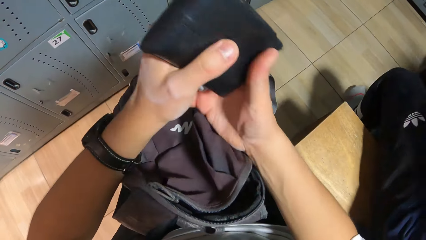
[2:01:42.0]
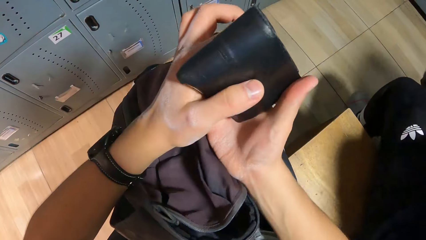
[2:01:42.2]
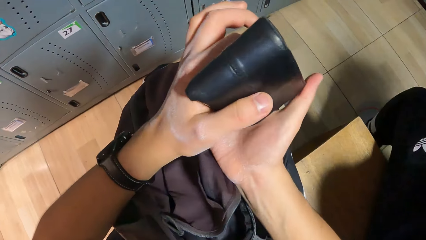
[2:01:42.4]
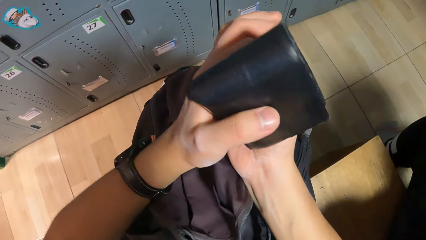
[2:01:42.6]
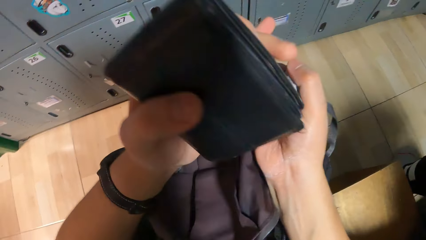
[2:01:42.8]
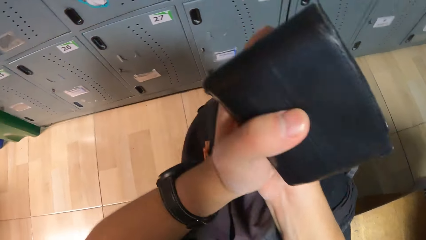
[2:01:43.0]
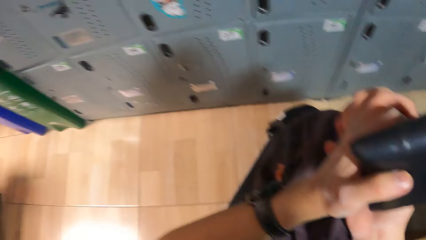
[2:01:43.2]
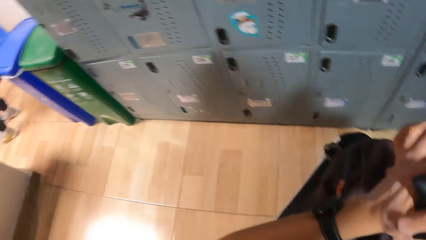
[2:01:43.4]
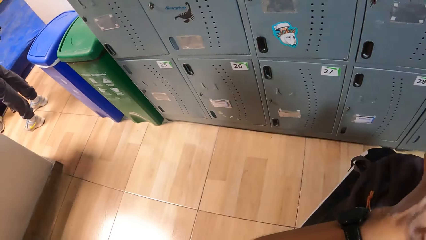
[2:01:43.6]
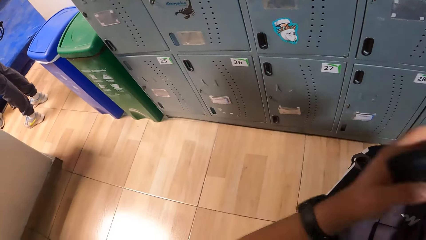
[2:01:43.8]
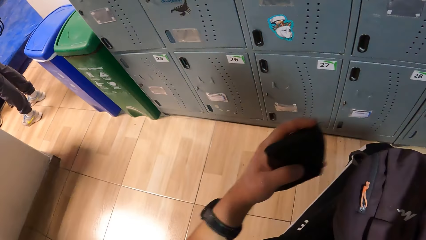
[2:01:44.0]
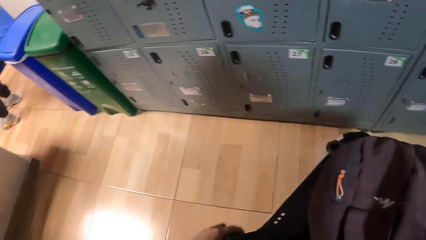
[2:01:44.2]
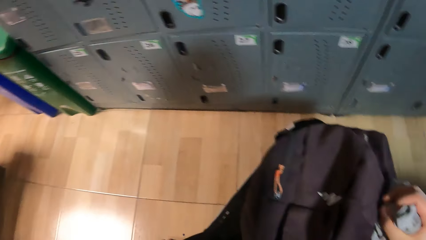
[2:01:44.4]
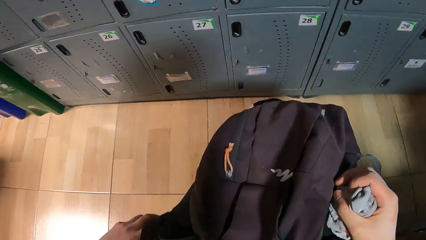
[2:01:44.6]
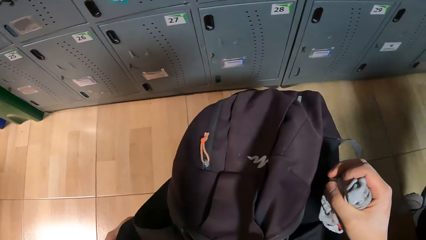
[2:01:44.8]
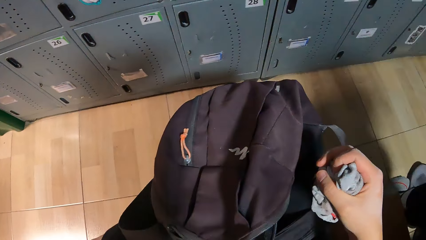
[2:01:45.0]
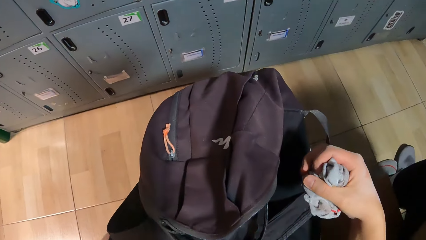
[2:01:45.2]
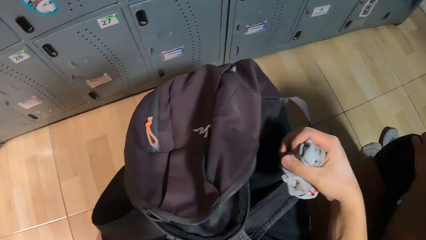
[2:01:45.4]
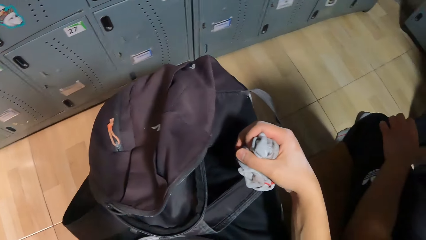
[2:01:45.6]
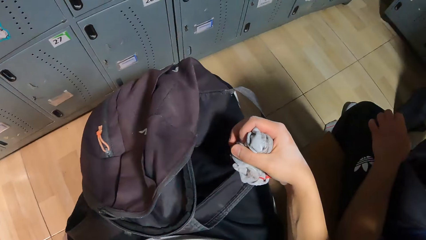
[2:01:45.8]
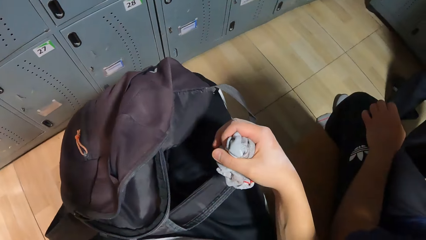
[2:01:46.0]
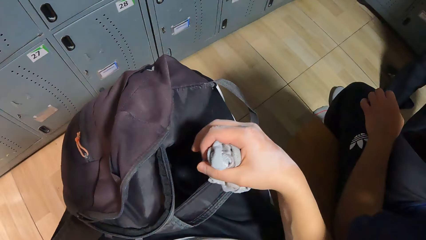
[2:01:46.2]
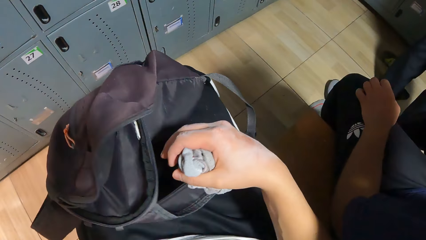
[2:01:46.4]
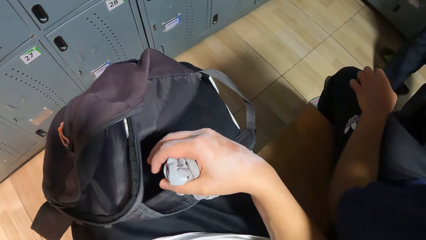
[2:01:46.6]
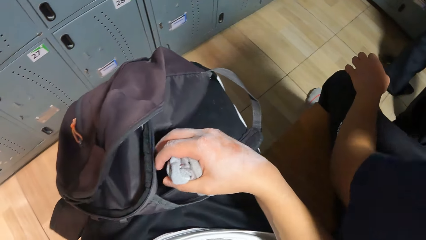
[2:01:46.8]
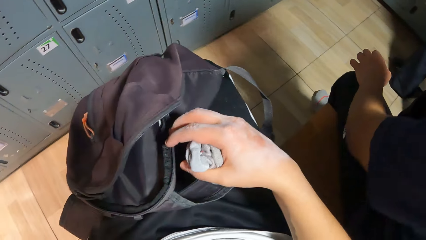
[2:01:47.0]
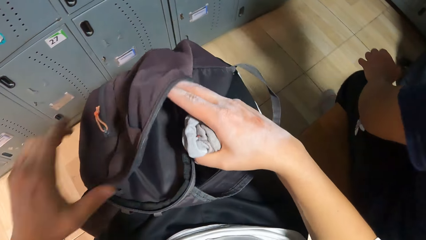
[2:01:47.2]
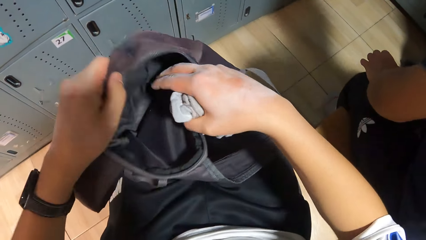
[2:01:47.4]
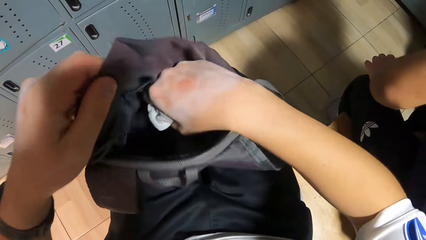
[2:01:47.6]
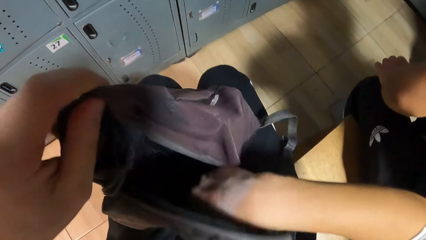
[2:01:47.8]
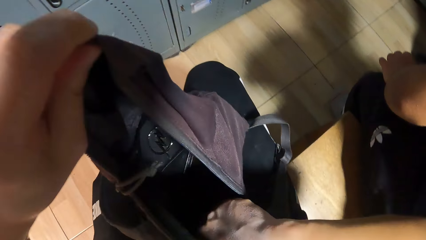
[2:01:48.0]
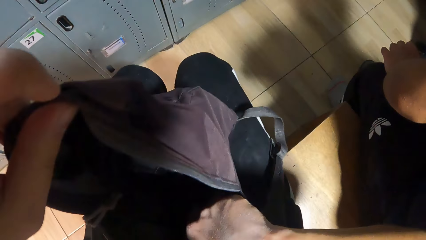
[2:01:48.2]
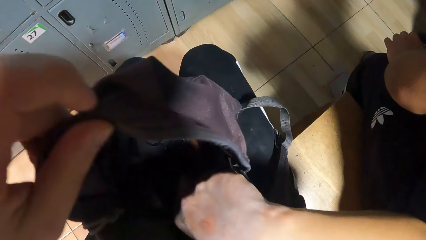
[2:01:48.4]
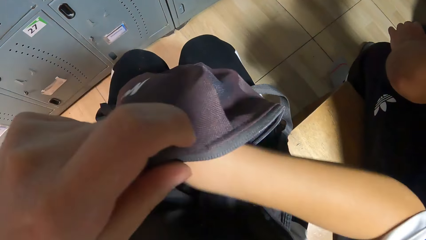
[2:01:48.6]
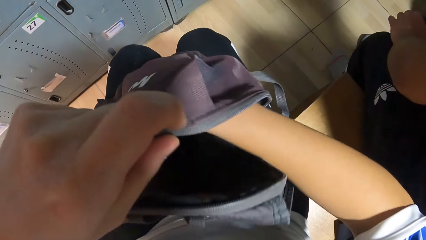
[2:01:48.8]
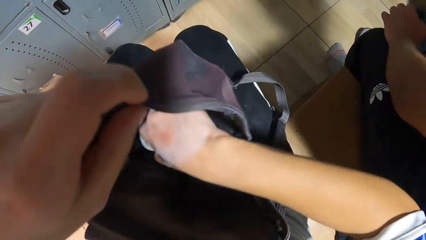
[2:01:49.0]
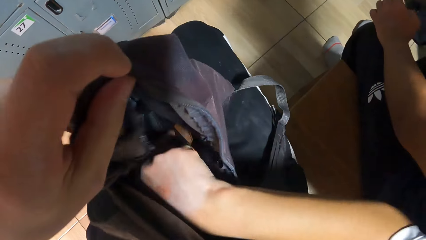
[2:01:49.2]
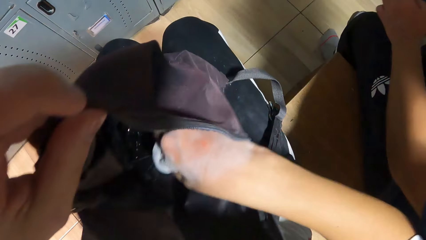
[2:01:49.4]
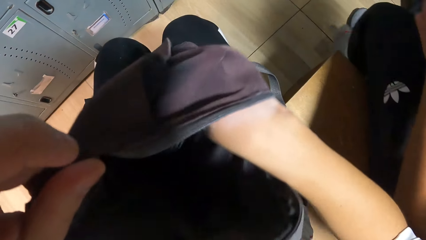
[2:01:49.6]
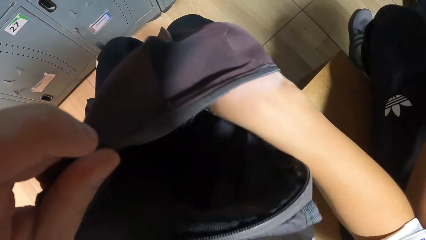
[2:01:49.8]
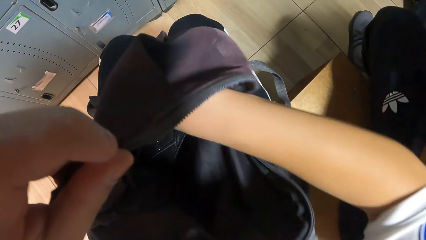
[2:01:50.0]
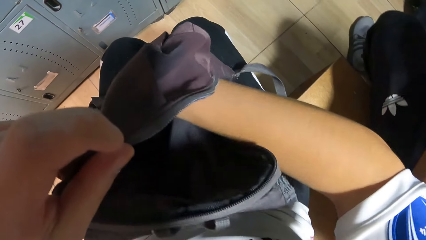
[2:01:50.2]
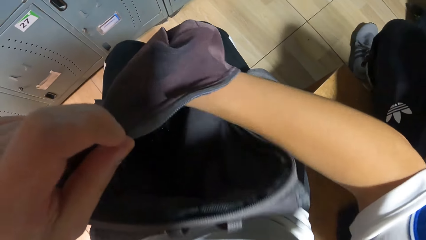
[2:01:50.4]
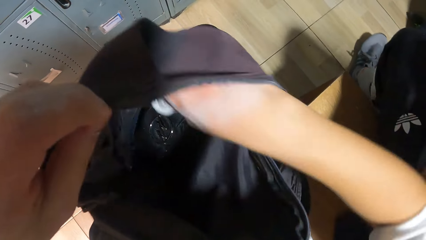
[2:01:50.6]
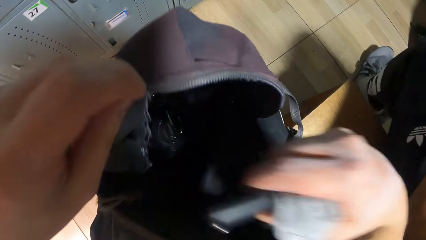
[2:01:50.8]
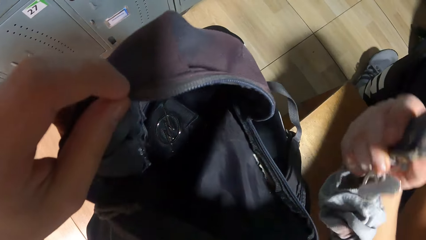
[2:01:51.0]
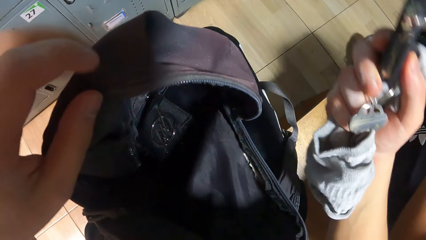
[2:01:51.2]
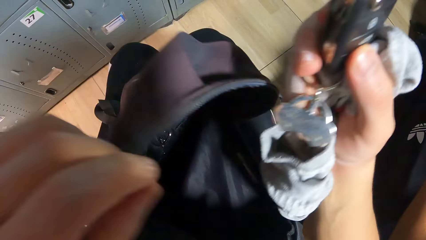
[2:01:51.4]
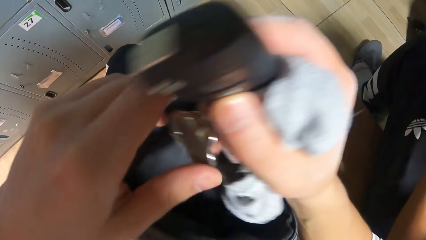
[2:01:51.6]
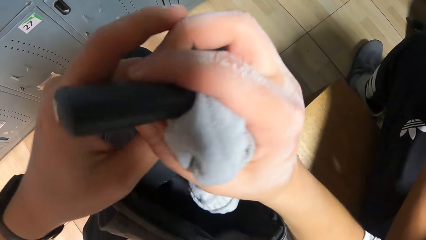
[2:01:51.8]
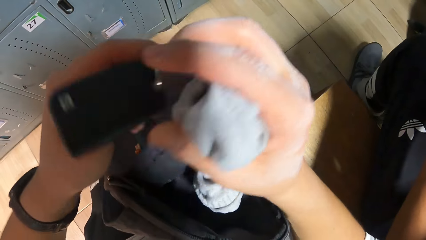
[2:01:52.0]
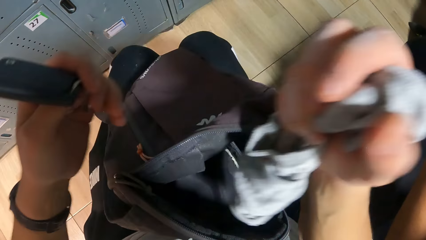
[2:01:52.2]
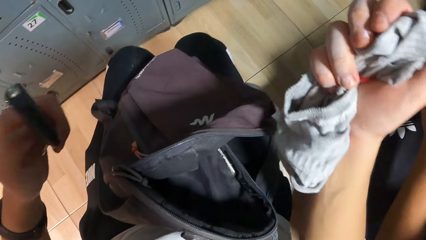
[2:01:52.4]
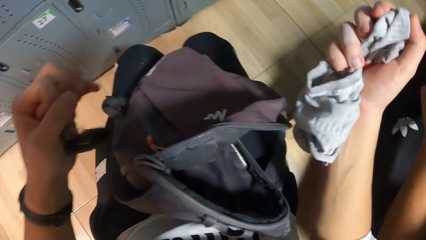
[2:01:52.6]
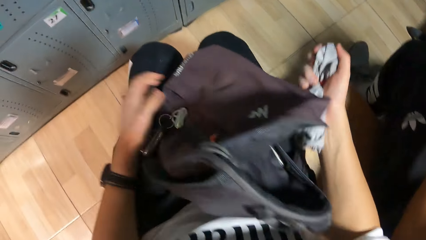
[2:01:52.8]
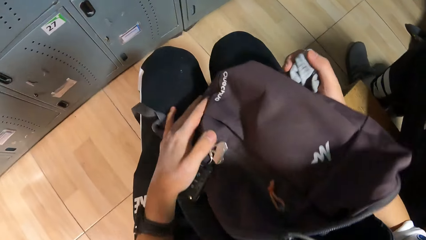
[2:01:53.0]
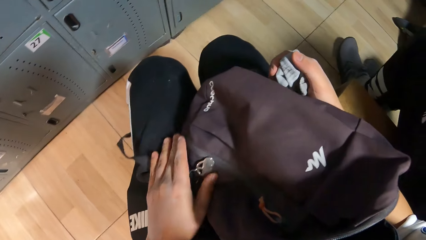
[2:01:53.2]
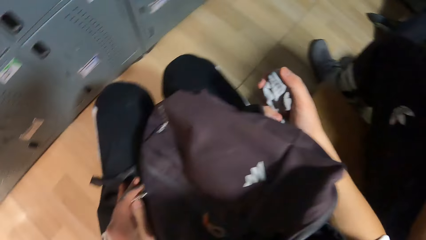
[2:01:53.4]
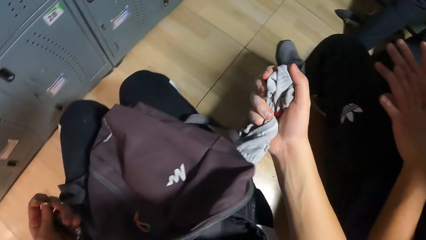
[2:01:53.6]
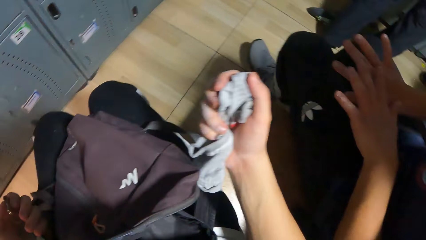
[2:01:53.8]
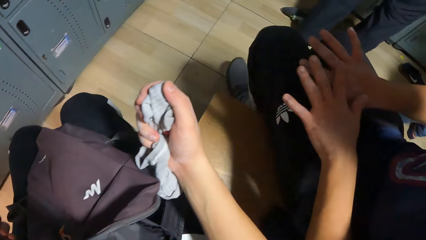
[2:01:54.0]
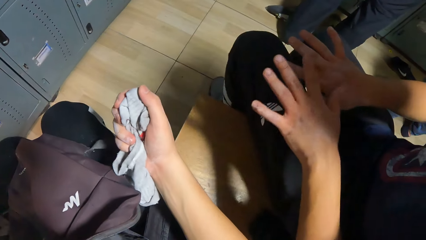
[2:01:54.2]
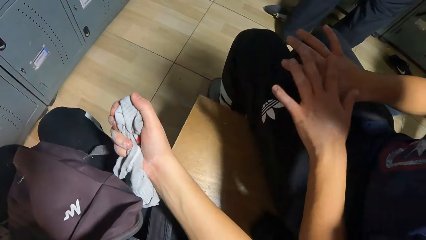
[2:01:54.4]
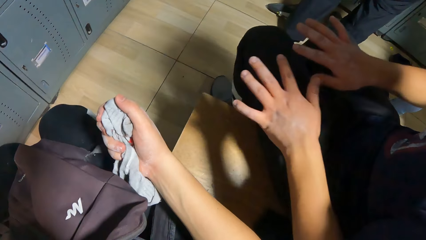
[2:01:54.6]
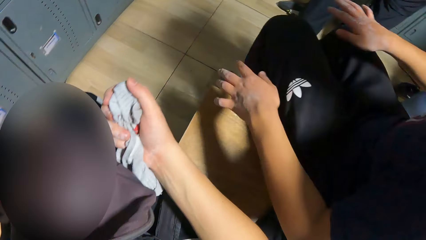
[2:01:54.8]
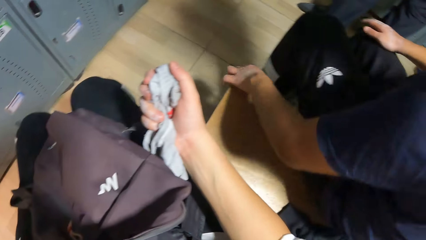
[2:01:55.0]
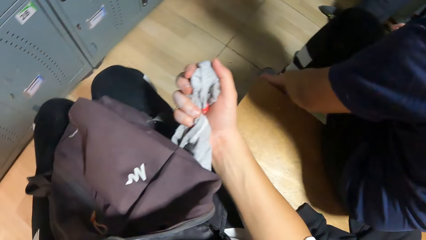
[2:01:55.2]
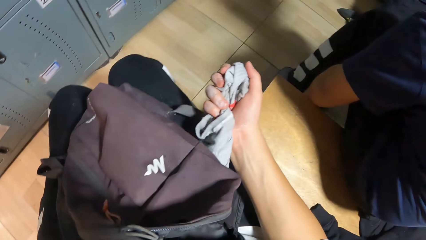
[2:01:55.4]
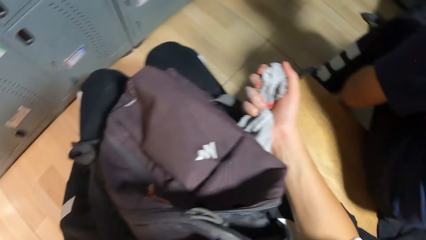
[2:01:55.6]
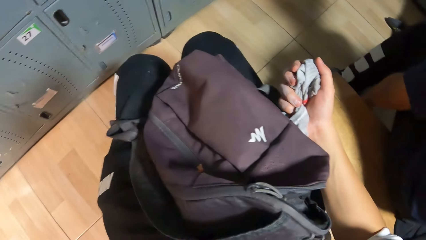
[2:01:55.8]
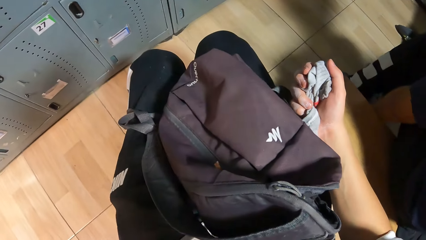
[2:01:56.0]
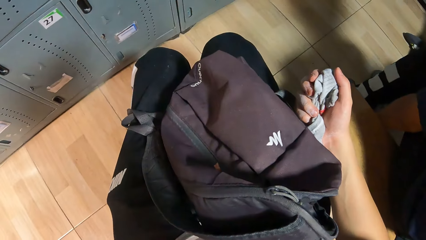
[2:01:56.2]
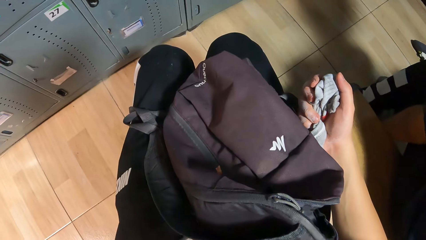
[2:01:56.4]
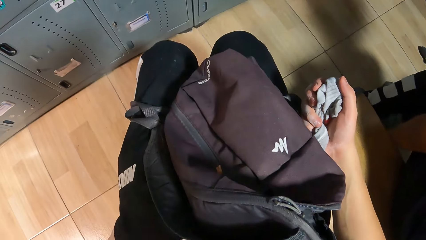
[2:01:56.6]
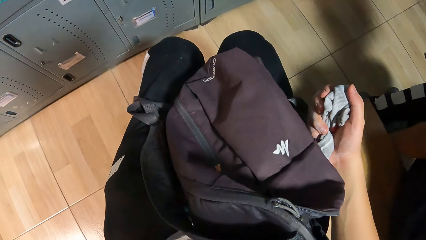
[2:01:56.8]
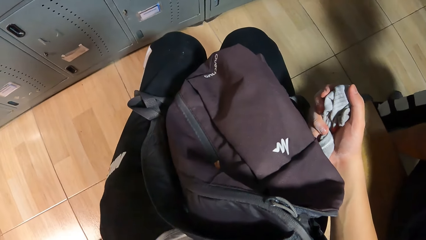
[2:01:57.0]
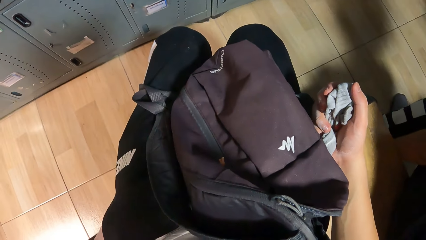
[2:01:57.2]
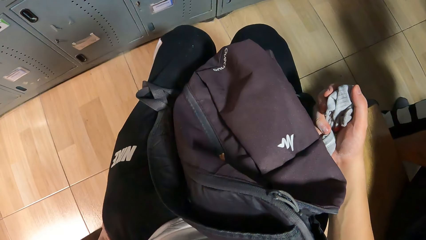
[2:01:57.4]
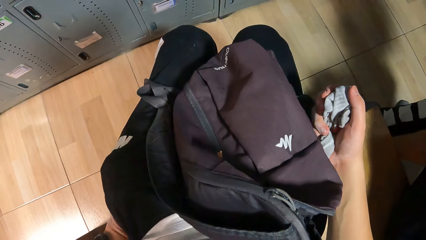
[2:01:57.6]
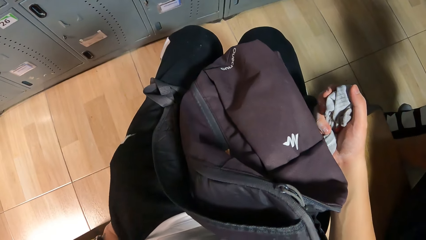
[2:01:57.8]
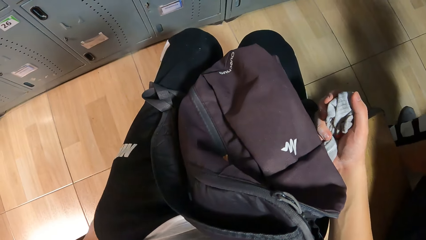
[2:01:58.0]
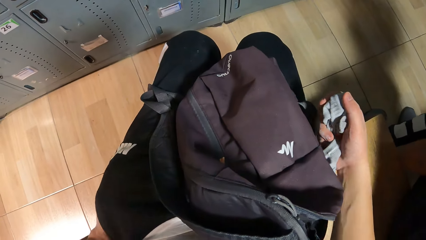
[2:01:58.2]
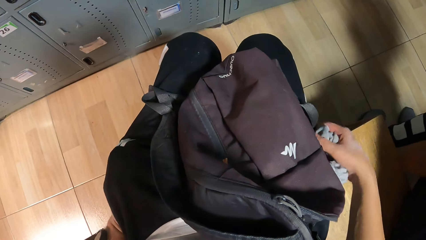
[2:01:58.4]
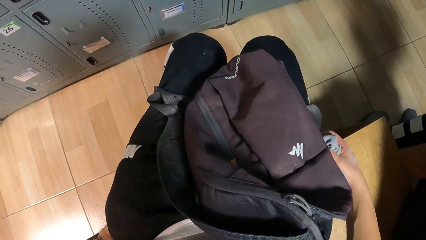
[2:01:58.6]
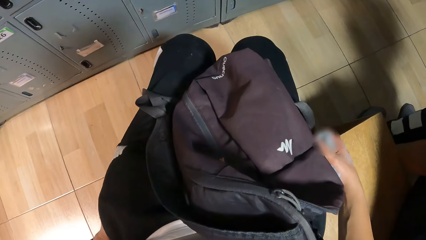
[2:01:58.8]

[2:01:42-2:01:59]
The camera wearer passes the wallet from his right to his left hand. He passes the socks from his left hand to his right hand. He puts the wallet in his left hand into his left pocket. He opens the bag. He searches the bag on his lap with his right hand. He puts his right hand in the bag. A man puts his left foot into a canvas on the floor. The camera wearer brings out a car key or device from the bag on his lap with his right hand. He passes the car key in his right hand to his left hand. He holds the device with his left hand. He drops the device. He picks the car keys on the bag with his left hand. He converses with the man. He moves his hand in the pocket.
